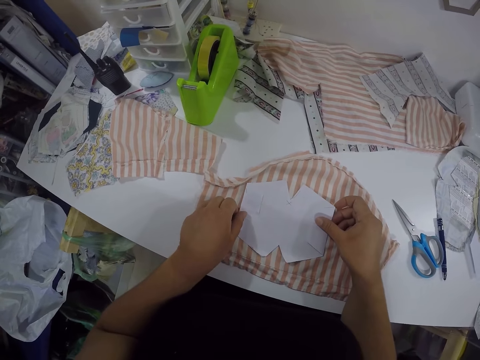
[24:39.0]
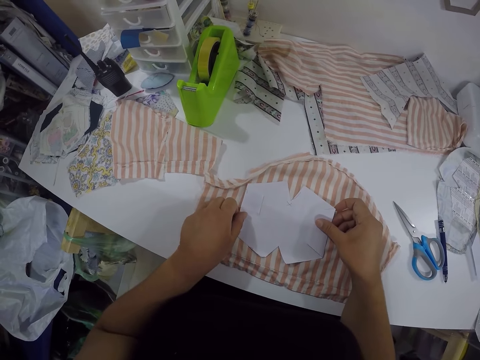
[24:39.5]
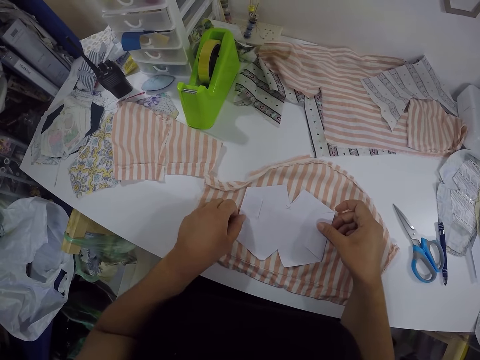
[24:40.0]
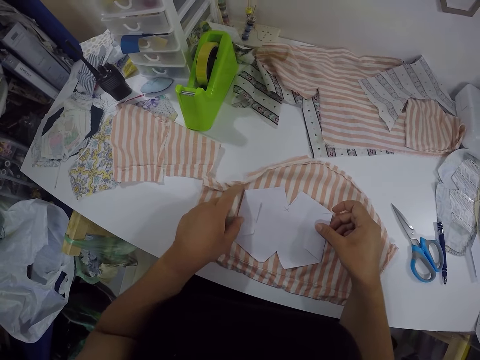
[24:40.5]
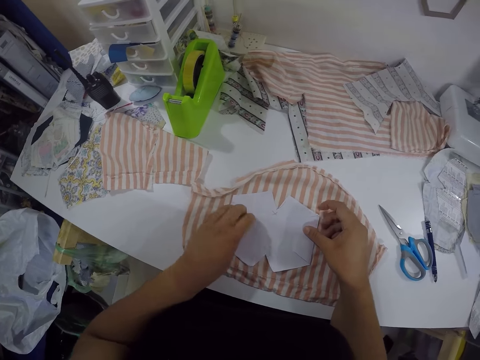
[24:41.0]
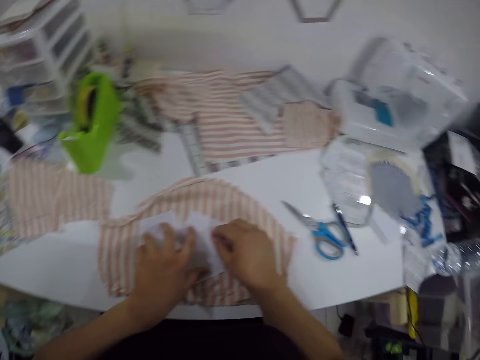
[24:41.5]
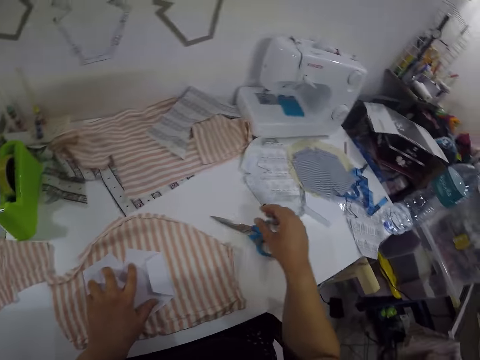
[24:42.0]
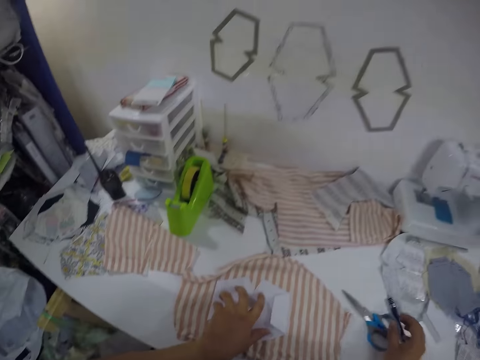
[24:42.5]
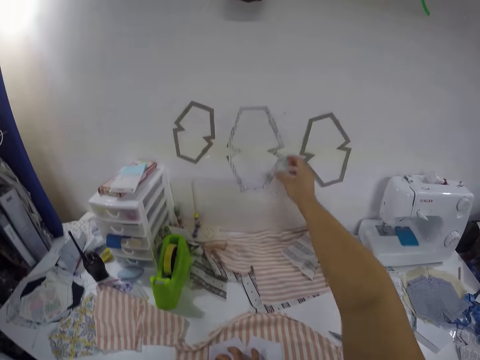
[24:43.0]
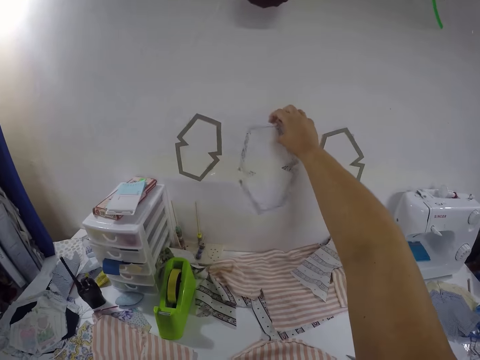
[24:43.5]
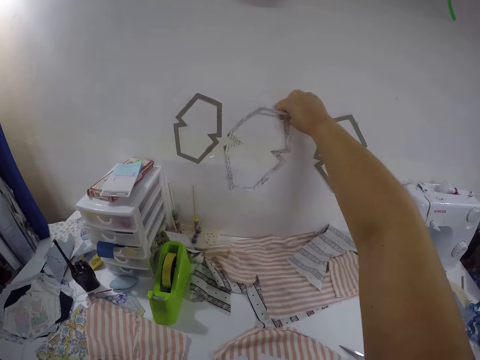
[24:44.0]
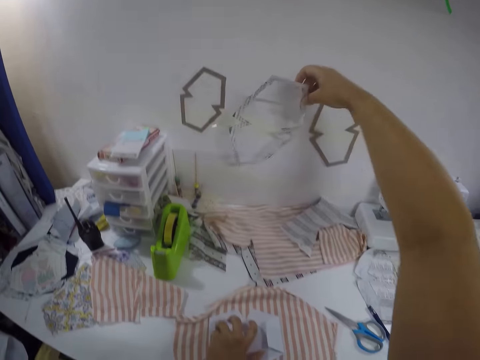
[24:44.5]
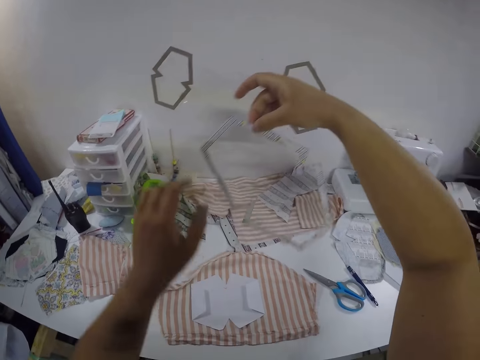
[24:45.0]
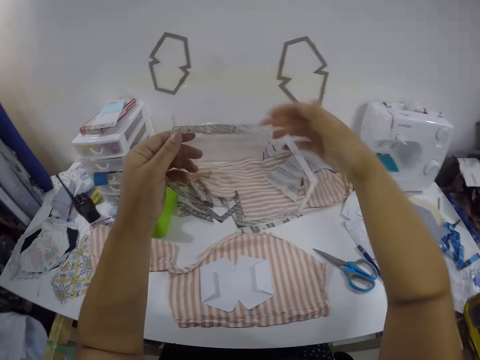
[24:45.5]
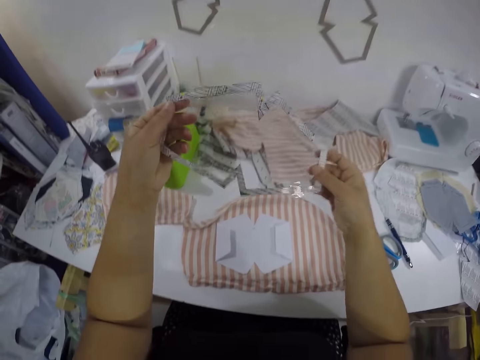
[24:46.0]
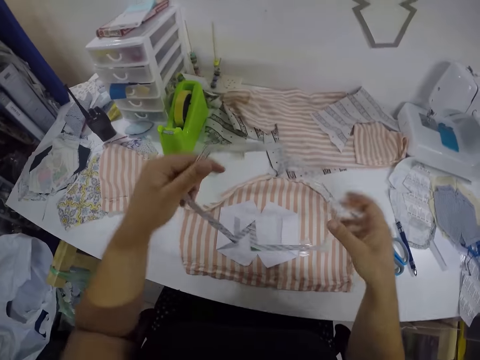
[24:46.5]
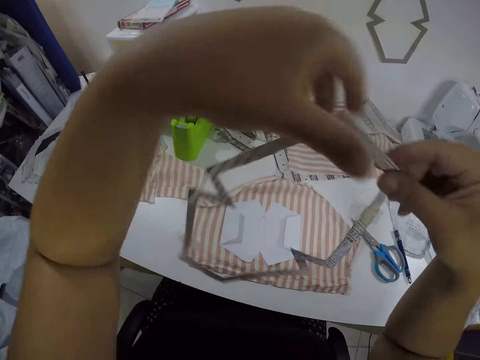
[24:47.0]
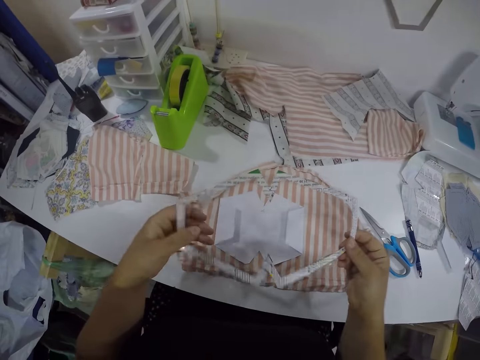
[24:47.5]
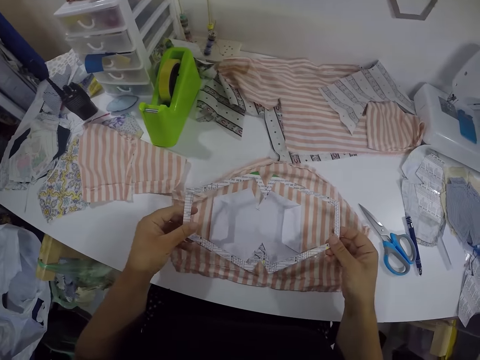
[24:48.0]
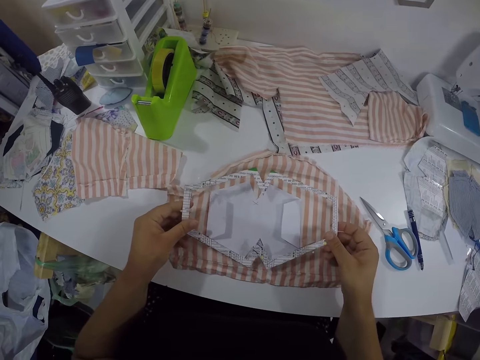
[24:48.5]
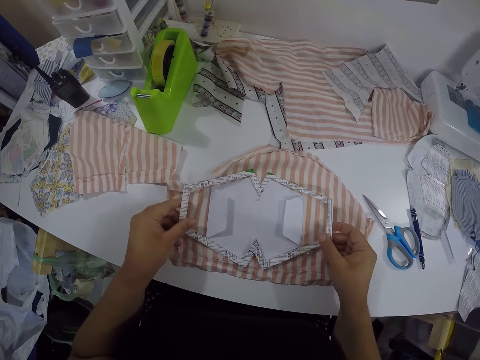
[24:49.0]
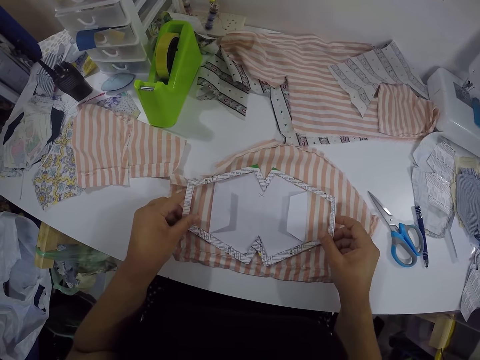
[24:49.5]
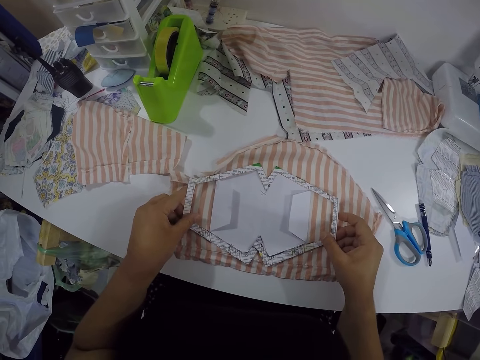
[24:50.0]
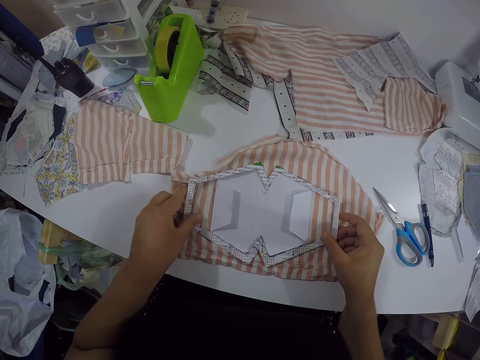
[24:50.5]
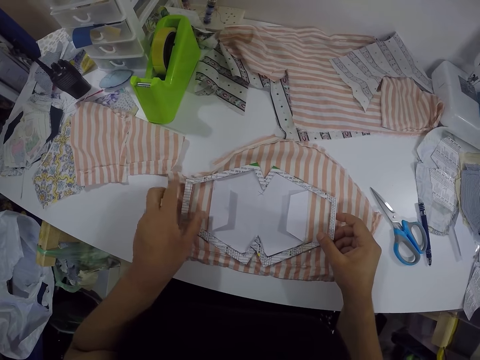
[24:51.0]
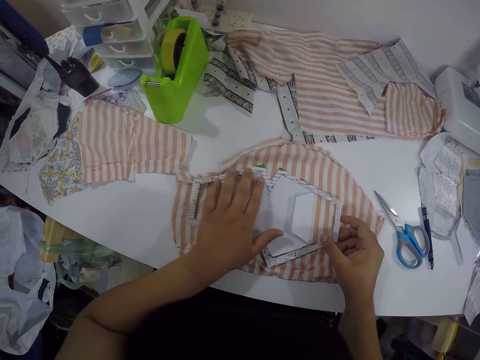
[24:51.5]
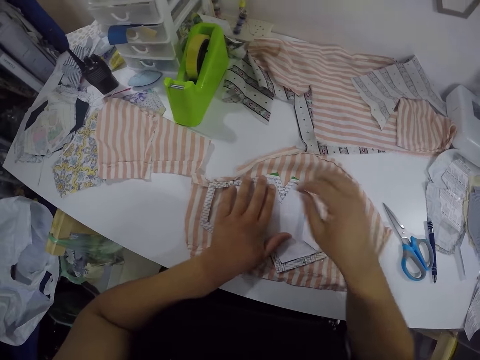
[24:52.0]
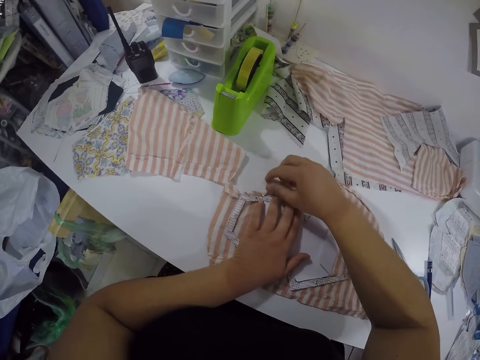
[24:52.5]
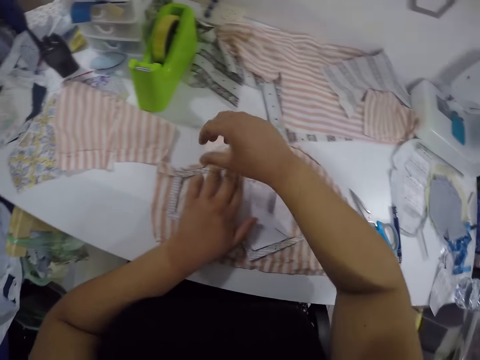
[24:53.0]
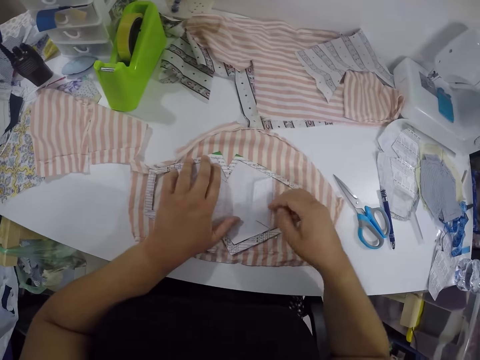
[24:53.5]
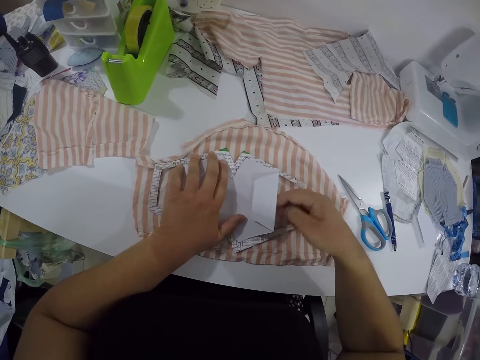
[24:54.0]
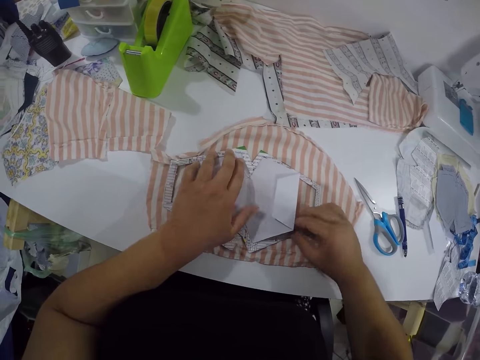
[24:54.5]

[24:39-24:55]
The camera wearer picks a cardboard frame from a wall with her right hand. She passes the cardboard frame from her right hand to her left hand. She holds the cardboard frame with both hands. She adjusts the cardboard frame with both hands. She places the cardboard frame on the piece of cloth with both hands. She adjusts the cardboard frame on the piece of cloth with both hands.

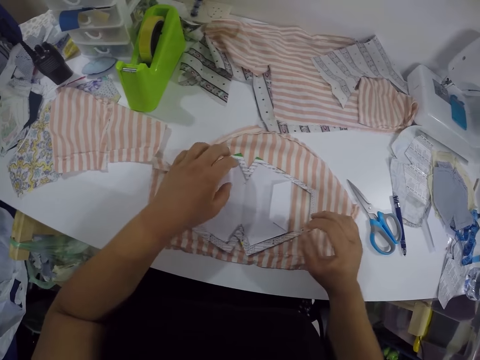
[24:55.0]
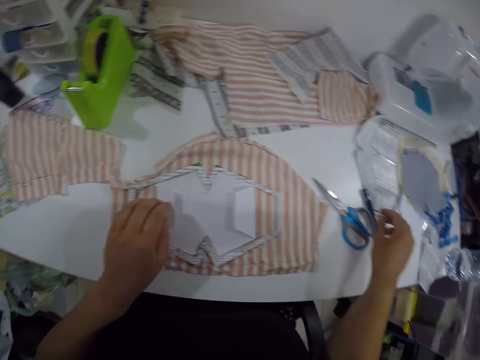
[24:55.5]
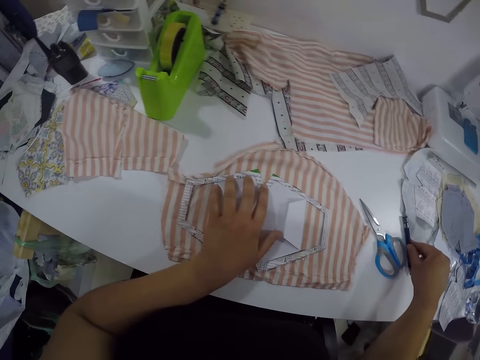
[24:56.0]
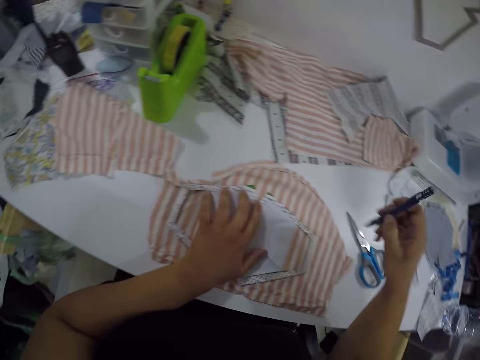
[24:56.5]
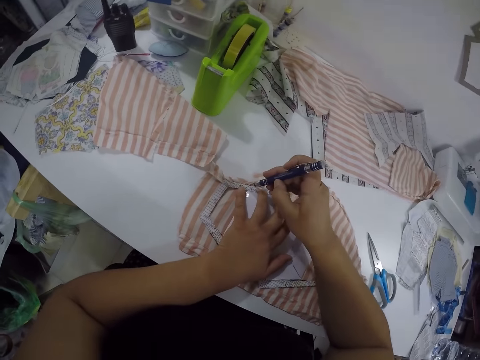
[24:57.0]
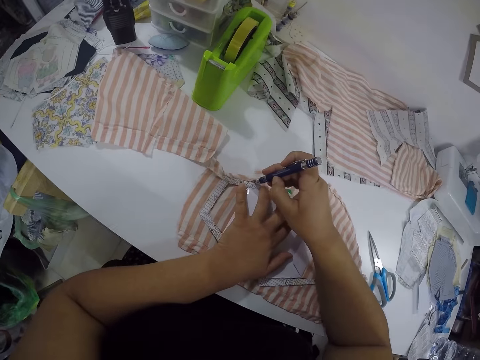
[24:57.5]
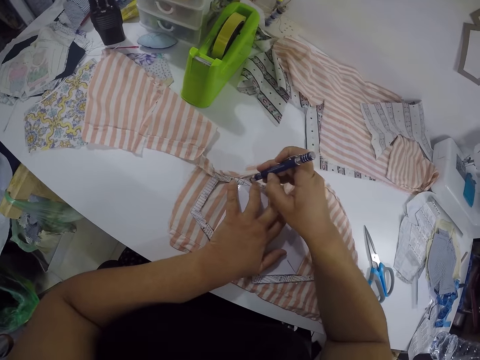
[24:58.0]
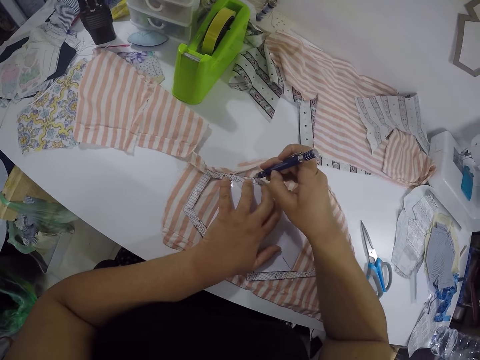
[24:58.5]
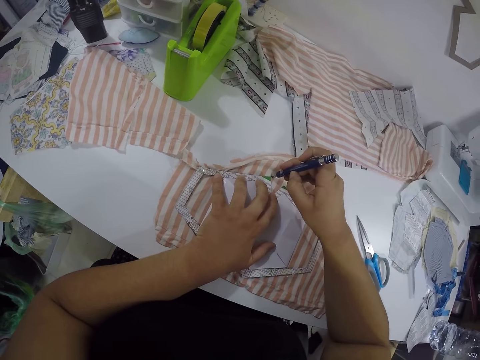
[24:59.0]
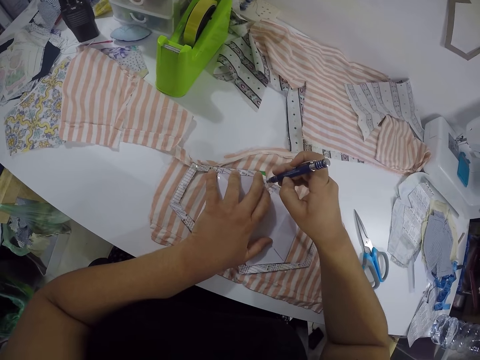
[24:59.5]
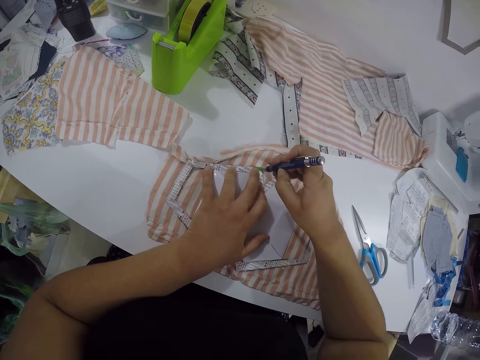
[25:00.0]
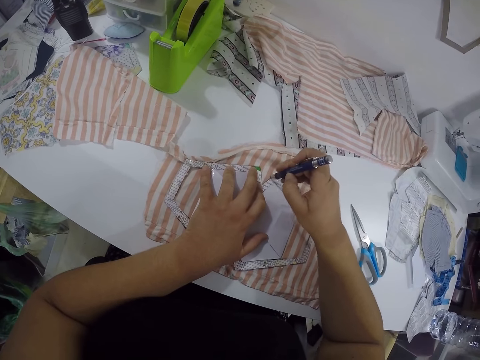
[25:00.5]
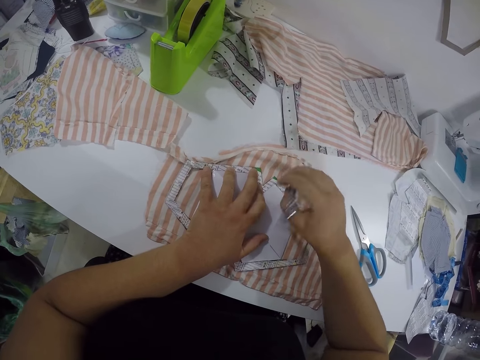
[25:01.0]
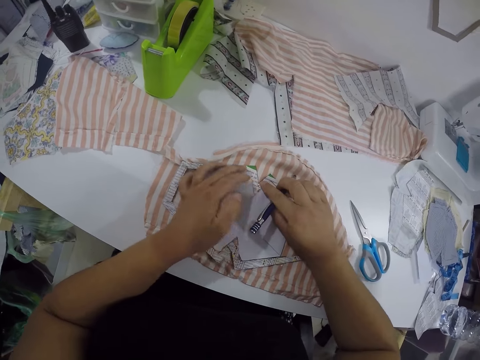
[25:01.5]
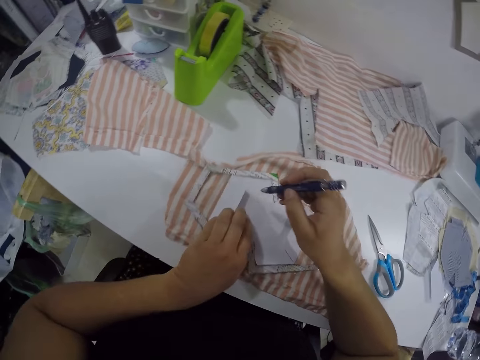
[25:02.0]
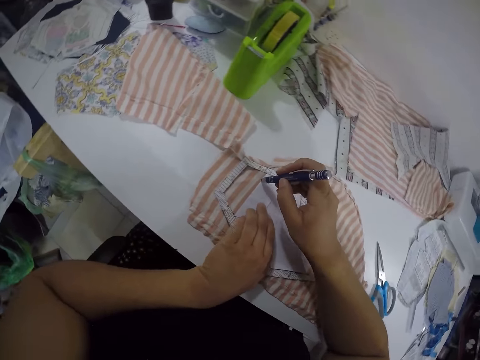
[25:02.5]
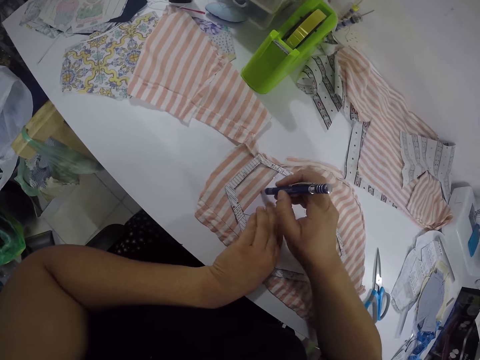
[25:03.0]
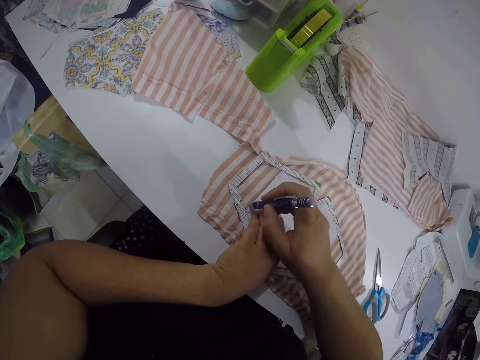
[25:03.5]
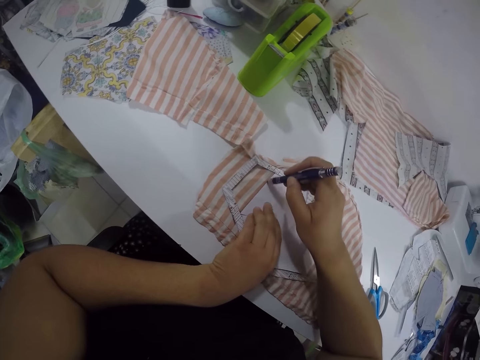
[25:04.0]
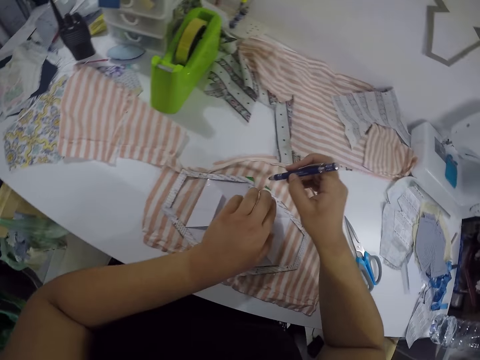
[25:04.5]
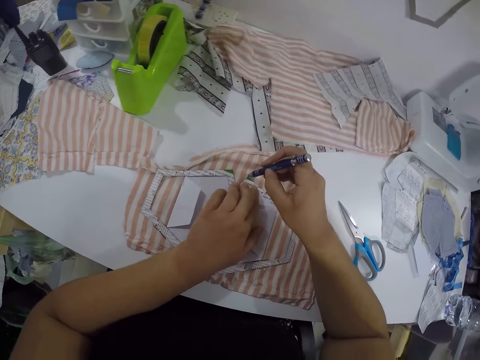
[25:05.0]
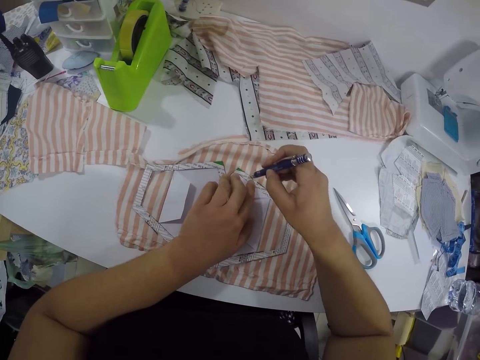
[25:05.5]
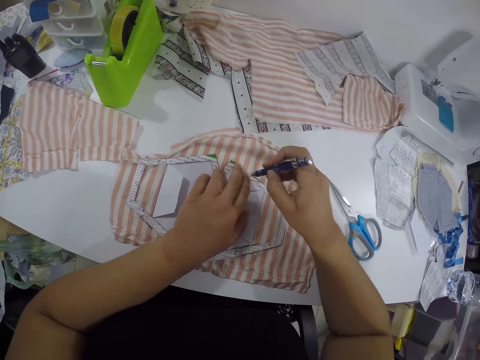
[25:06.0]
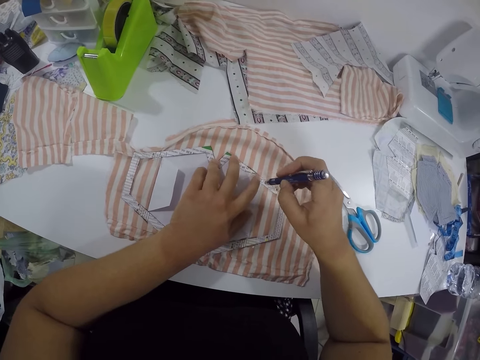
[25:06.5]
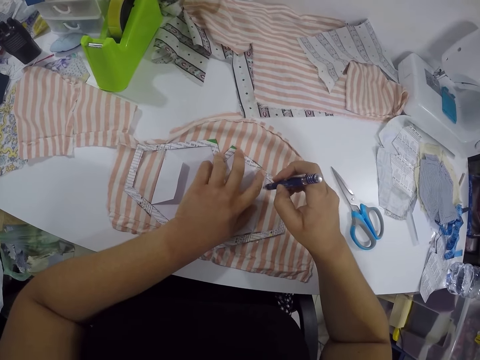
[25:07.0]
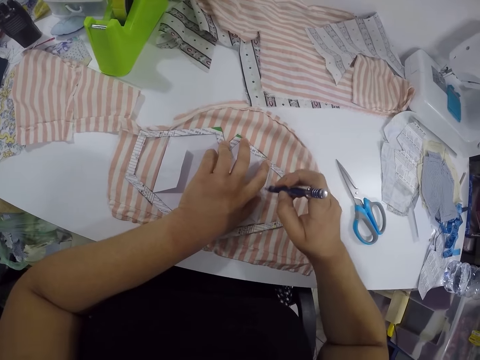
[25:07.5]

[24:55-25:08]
The camera wearer picks a pen from the table with her right hand. She places her left hand on the cardboard frame. She traces on the piece of cloth with the pen on her right hand. She touches the cardboard frame with her right hand. She places her left hand on the paper. She traces on the piece of cloth with the pen on her right hand. She places her left hand on the cardboard frame. She traces on the piece of cloth with the pen on her right hand.
